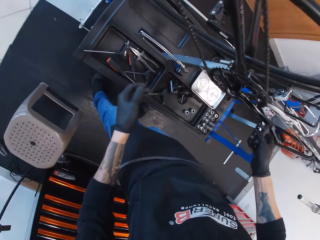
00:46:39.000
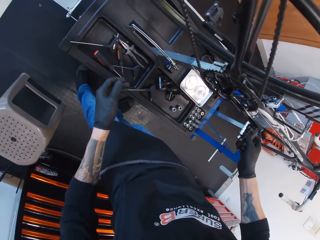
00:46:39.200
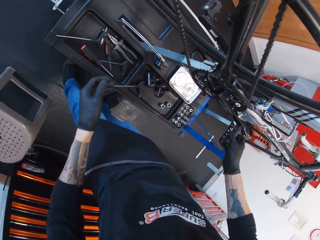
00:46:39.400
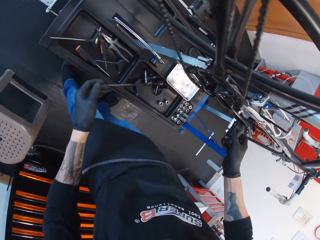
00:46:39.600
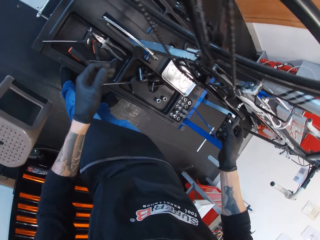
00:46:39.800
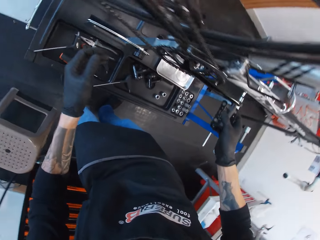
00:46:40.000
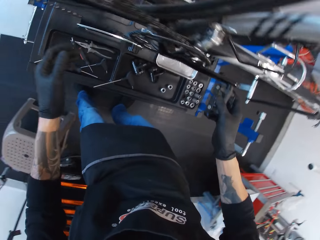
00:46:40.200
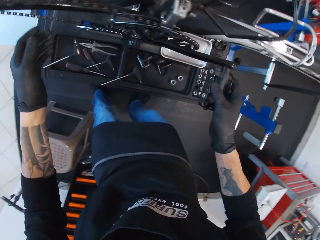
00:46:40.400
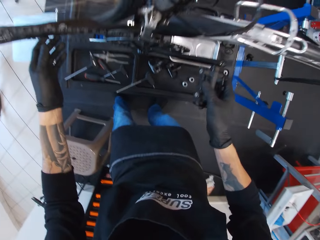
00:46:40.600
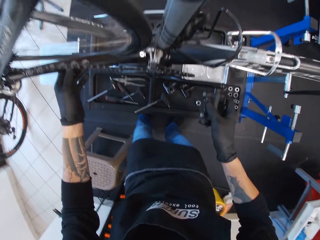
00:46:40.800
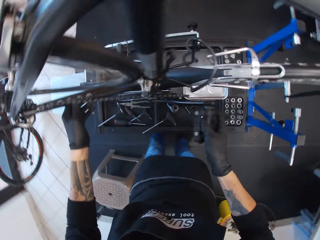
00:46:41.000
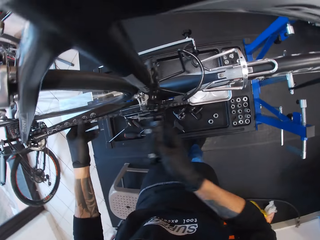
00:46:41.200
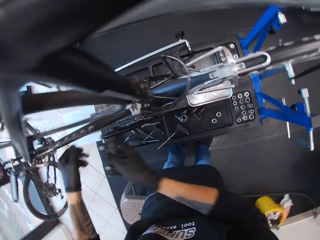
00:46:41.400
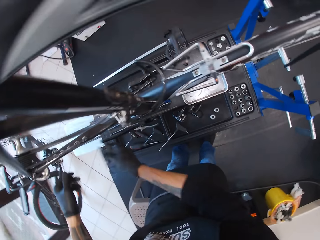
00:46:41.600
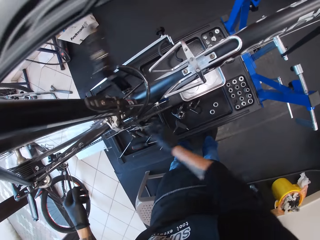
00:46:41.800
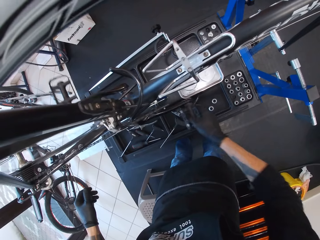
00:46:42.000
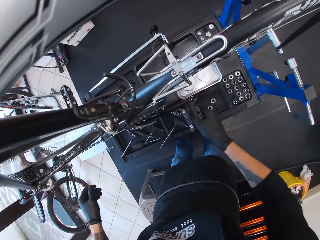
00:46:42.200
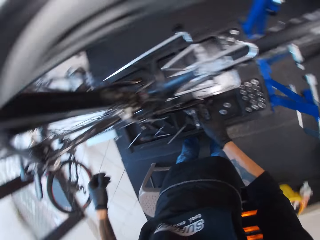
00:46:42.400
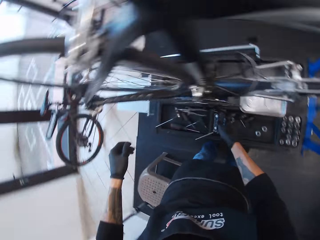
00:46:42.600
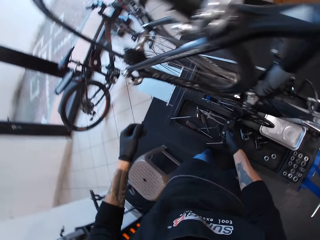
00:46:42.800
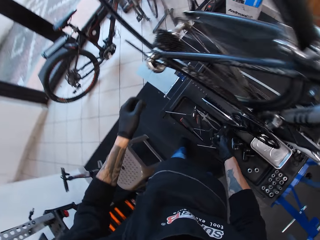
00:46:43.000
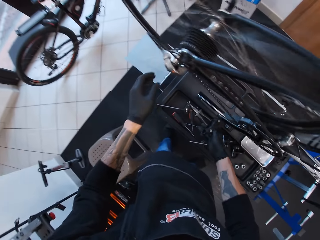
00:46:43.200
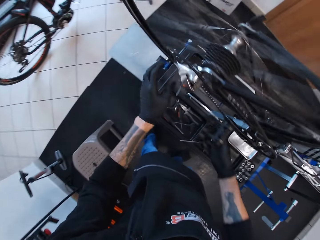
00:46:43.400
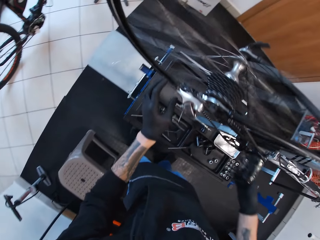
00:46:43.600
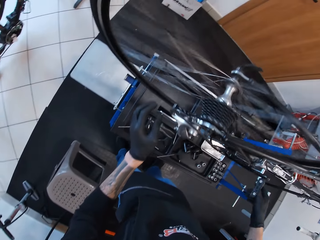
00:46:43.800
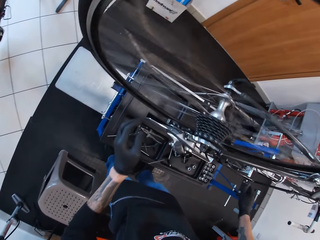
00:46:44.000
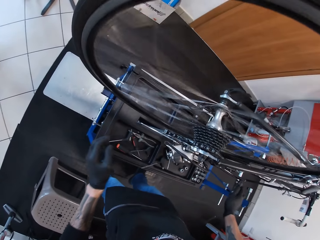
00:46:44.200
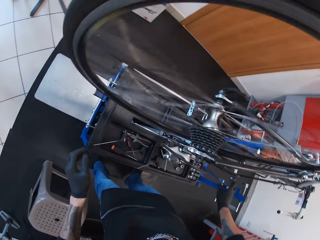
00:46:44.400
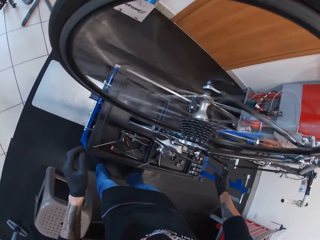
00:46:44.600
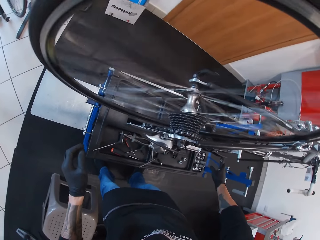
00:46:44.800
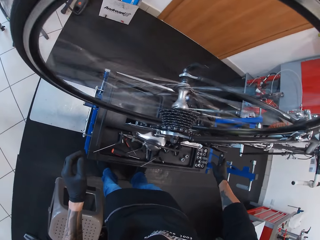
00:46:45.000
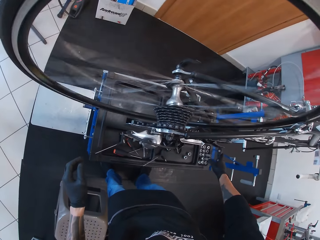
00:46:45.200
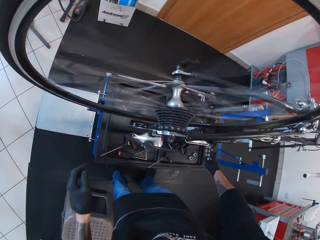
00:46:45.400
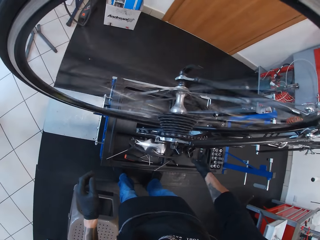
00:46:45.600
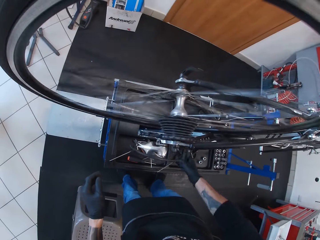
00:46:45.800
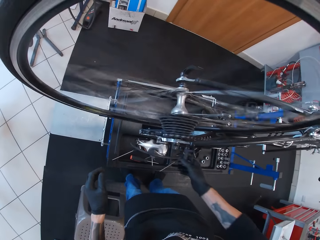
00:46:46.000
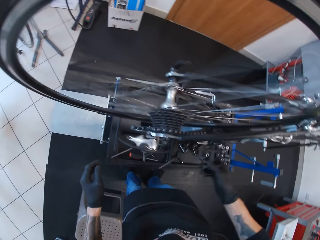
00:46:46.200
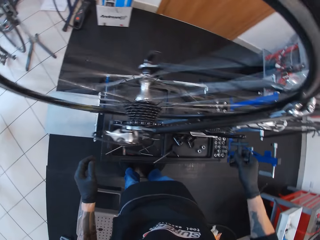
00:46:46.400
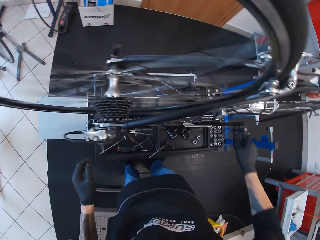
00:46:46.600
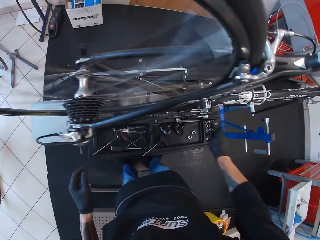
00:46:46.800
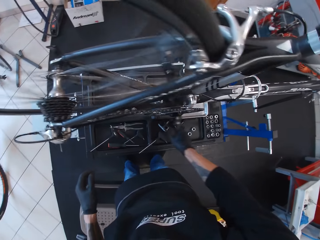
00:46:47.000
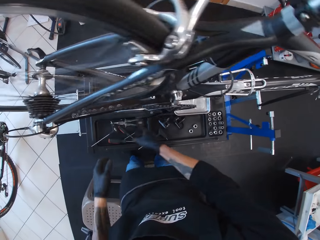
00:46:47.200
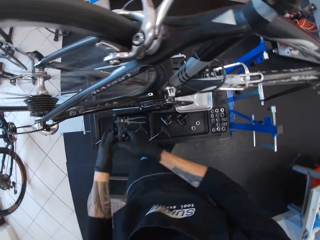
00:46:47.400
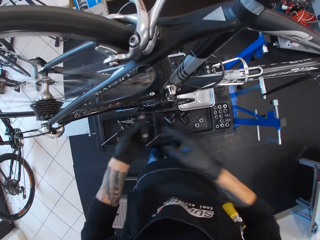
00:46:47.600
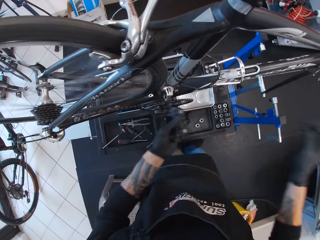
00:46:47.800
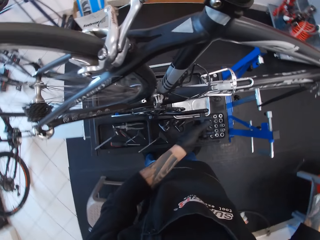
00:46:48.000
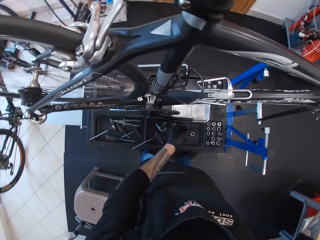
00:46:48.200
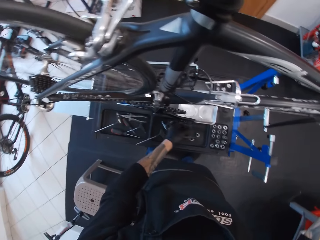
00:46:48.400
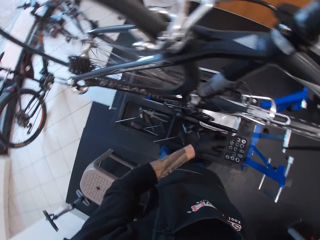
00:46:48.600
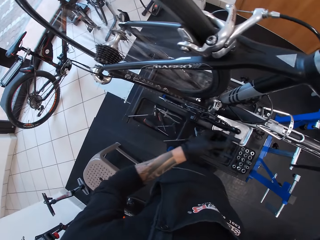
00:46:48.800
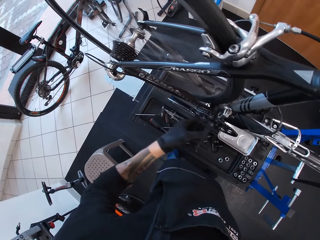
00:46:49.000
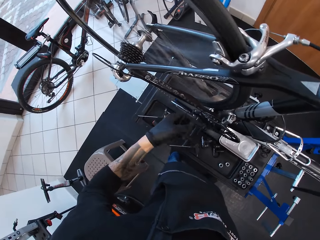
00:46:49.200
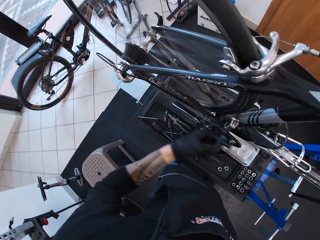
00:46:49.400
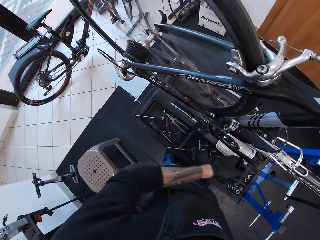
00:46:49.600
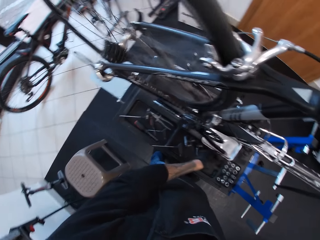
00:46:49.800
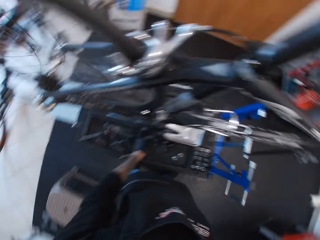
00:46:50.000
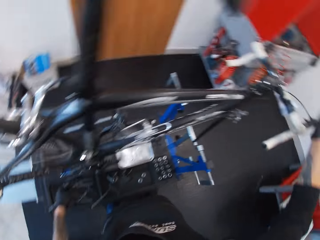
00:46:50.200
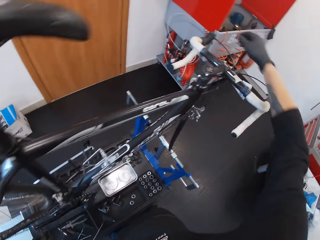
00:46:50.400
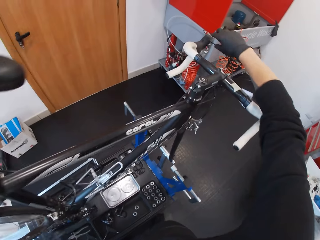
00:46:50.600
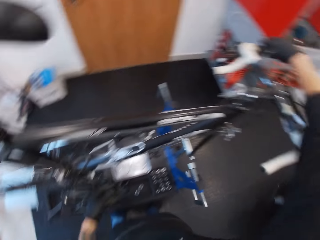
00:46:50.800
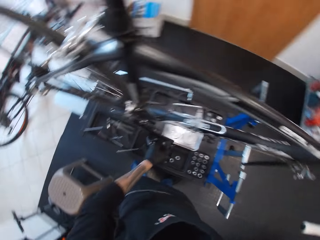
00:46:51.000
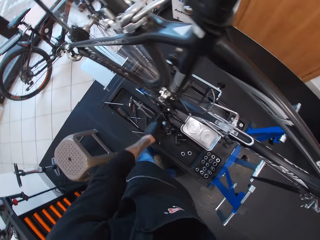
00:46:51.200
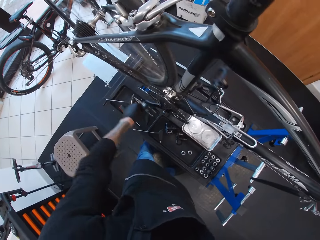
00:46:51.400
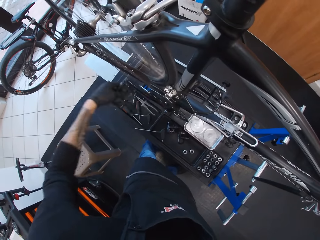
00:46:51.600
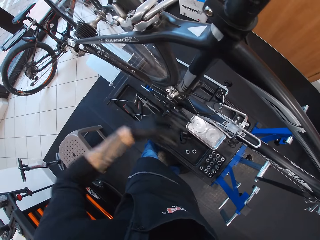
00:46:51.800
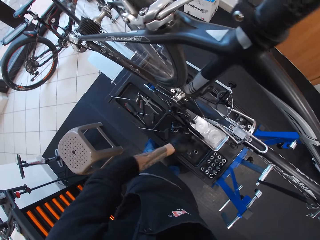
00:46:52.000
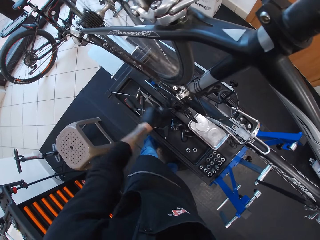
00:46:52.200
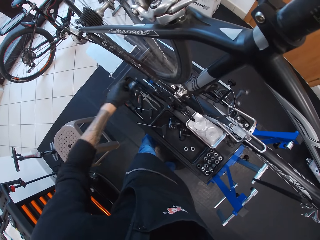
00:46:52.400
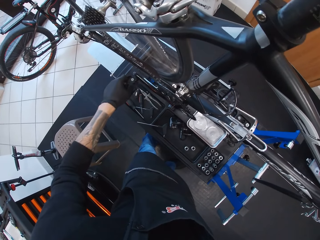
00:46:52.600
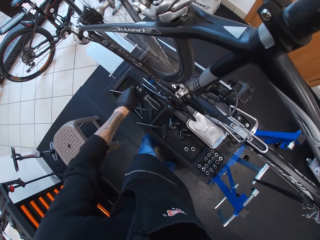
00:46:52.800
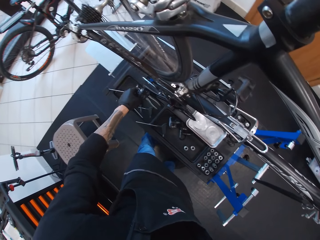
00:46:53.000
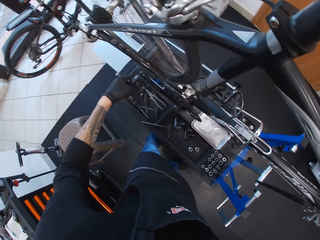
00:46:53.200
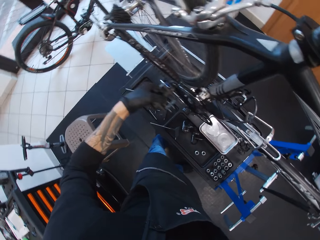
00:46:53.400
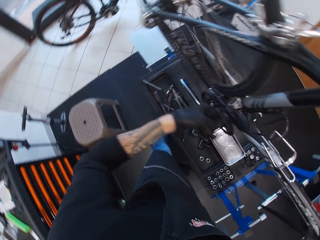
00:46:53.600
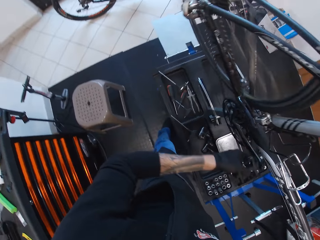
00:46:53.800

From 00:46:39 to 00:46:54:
The camera wearer bends sideways to his left. He moves the bicycle pedal backwards. He rotates the bicycle pedal forward with the right hand. He moves the bicycle pedal backwards with the left hand. He rotates the bicycle pedal forward. He adjusts the gear controller with the right hand. He presses a lever on the bicycle handle. He turns the bicycle pedal.

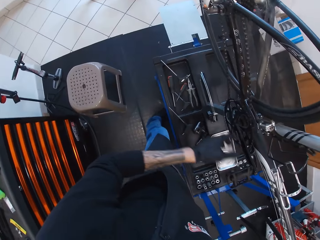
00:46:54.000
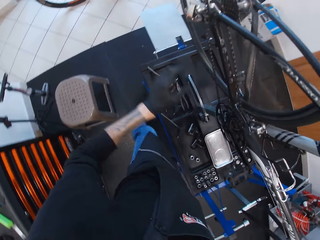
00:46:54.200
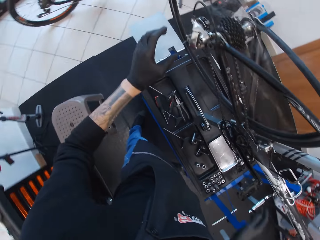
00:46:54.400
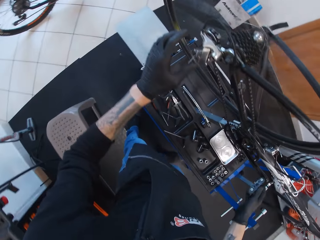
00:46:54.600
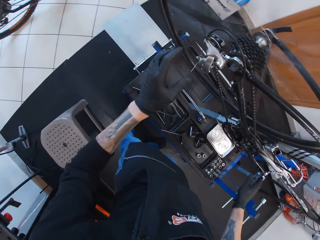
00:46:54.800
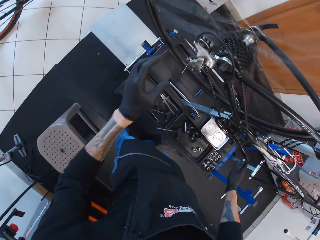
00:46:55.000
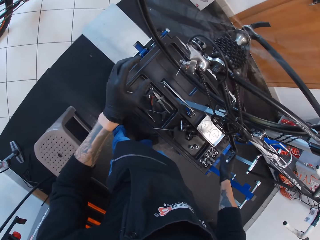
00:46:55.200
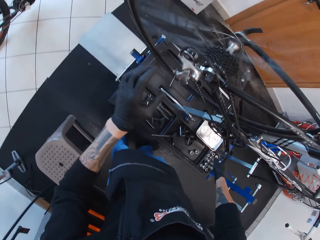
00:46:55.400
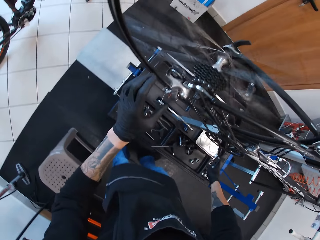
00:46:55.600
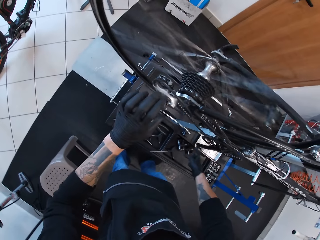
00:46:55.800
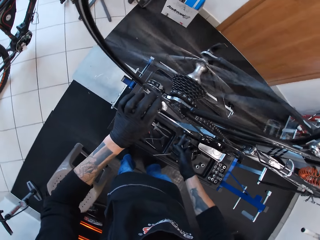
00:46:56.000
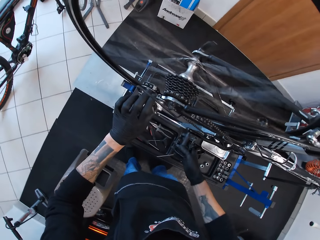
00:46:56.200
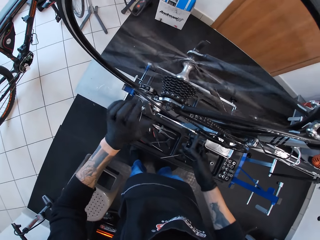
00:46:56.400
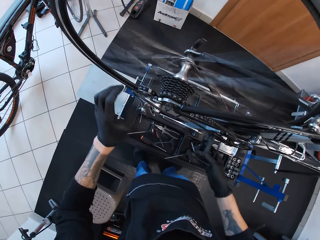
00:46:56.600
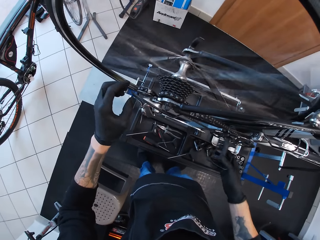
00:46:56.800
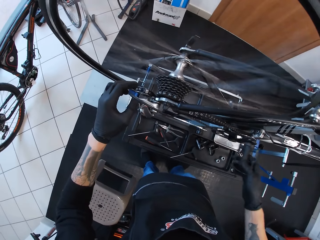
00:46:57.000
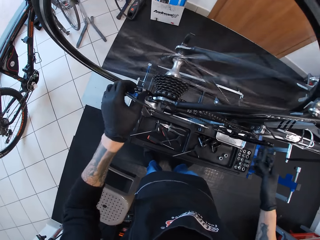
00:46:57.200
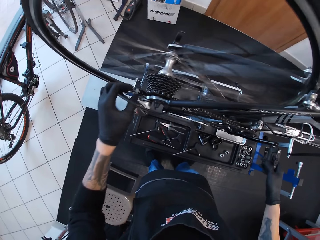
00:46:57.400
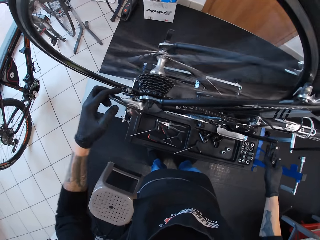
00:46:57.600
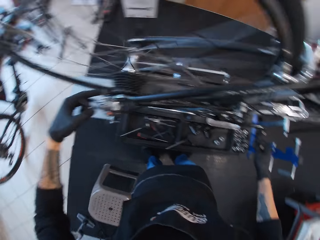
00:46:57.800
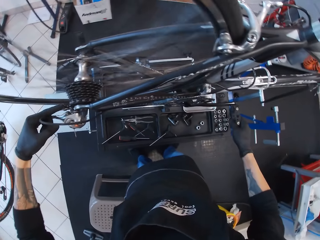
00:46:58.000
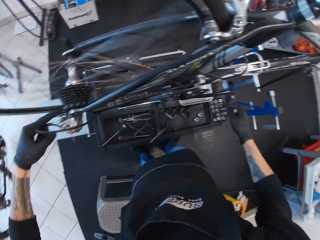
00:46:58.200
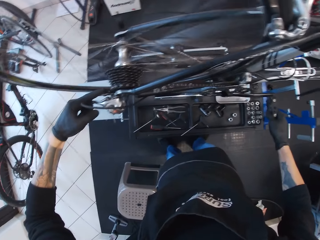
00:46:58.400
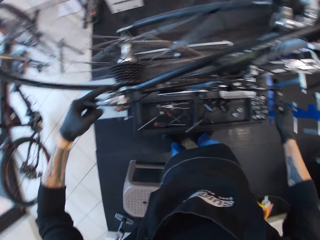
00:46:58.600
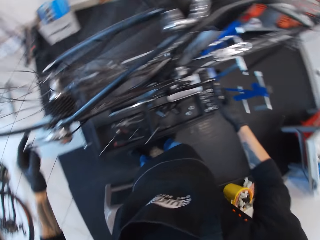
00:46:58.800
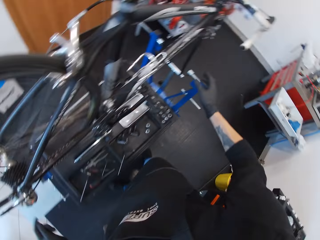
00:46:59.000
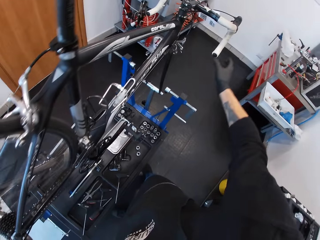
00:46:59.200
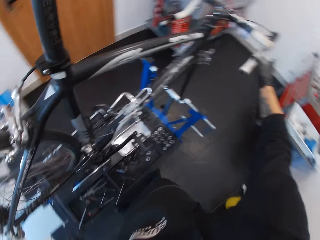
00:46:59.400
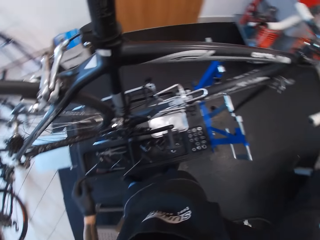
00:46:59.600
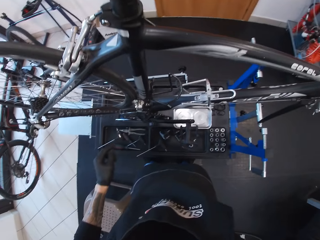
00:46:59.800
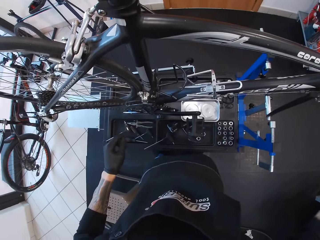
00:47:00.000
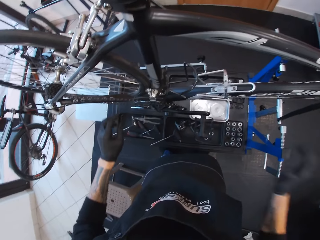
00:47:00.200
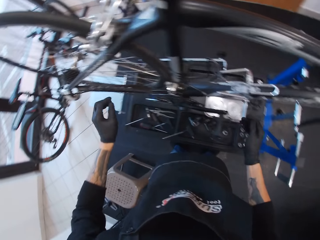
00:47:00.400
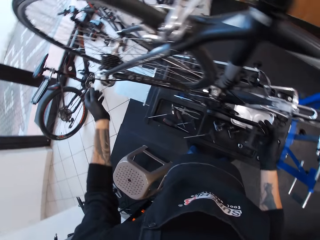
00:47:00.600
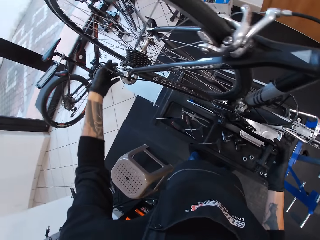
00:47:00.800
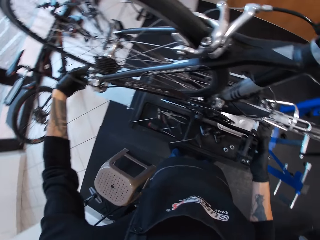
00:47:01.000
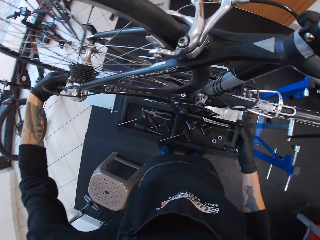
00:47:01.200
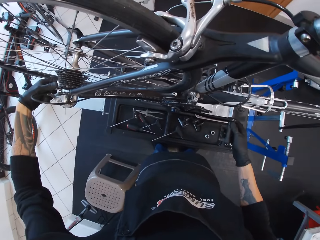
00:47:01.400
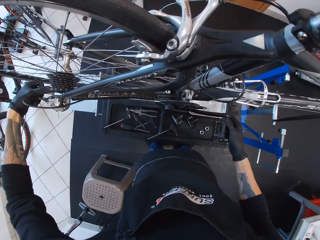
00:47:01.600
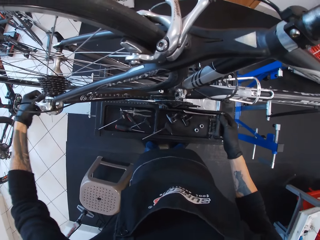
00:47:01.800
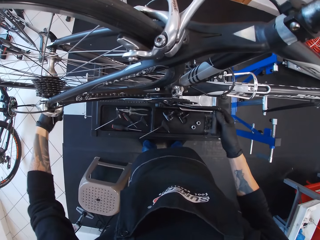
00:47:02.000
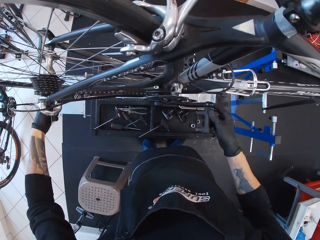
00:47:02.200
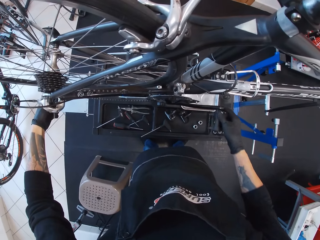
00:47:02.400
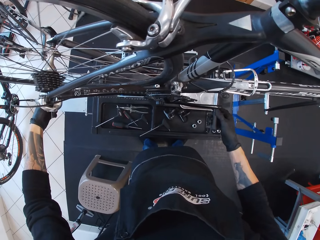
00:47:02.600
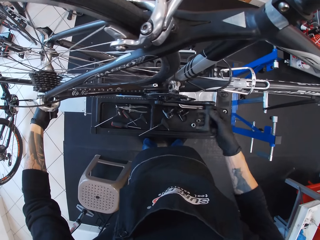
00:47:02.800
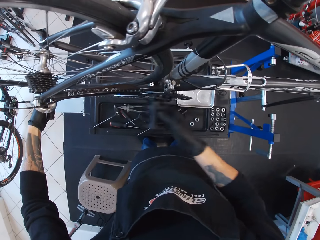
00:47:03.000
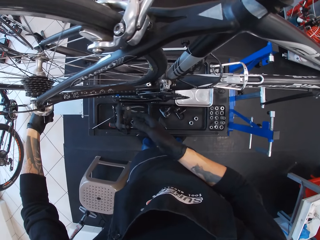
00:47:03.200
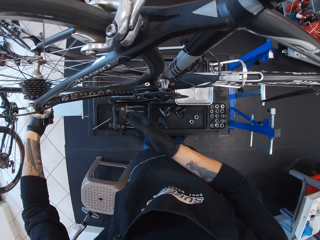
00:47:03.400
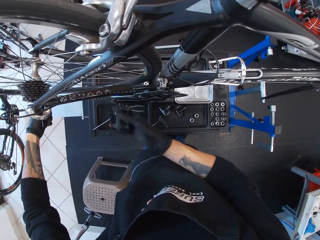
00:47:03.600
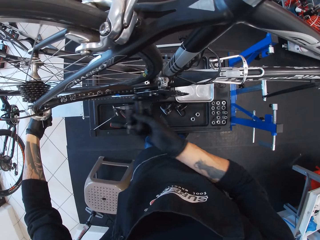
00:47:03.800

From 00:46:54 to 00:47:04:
The camera wearer rotates the bicycle pedal forward with the right hand. They hold the back of the bicycle. They hold the gear shifter with the left hand. They touch the front of the bicycle. They hold the bicycle brake. They look at the bicycle. They turn the rear derailleur. They hold the bicycle pedal with the right hand. They adjust the gear shifter with the left hand. They move the bicycle pedal backwards a little. They hold the rear derailleur.
